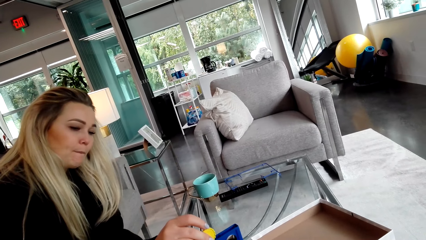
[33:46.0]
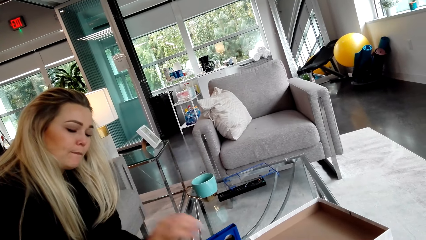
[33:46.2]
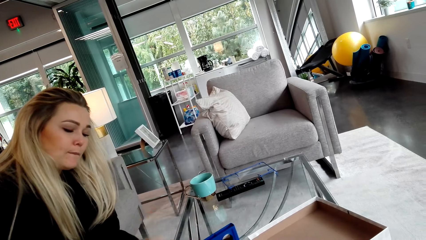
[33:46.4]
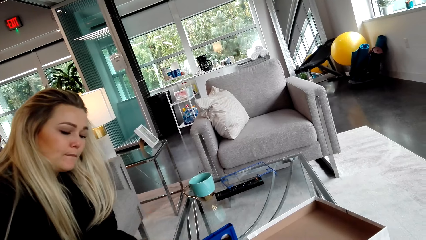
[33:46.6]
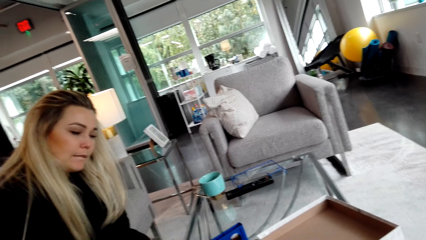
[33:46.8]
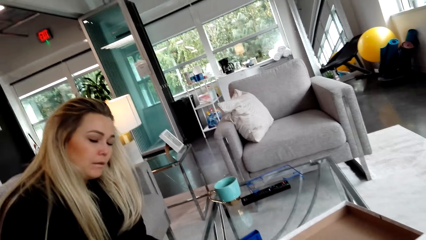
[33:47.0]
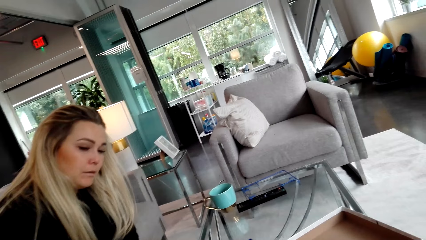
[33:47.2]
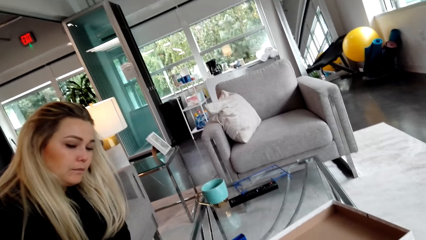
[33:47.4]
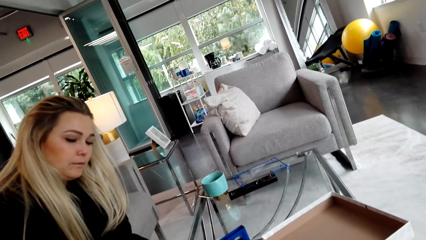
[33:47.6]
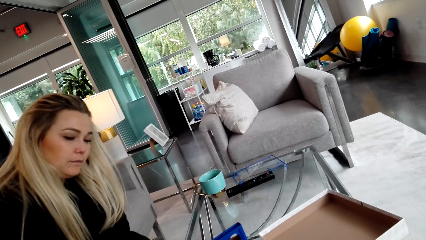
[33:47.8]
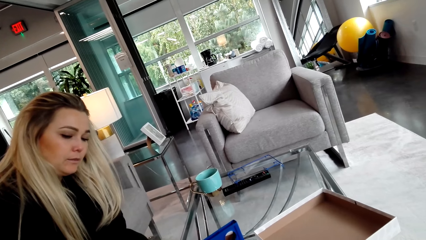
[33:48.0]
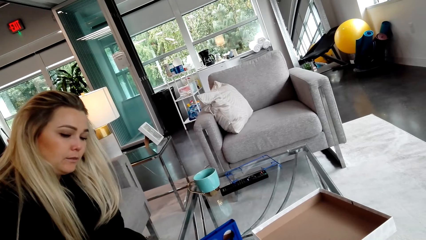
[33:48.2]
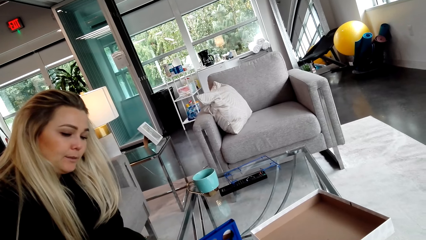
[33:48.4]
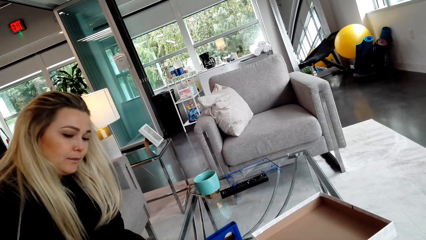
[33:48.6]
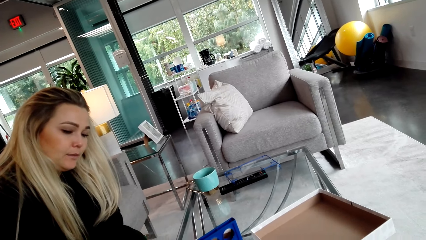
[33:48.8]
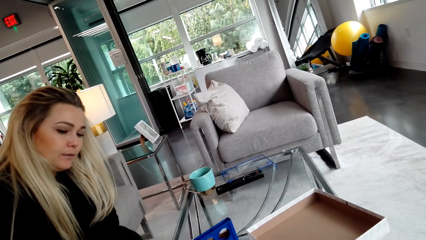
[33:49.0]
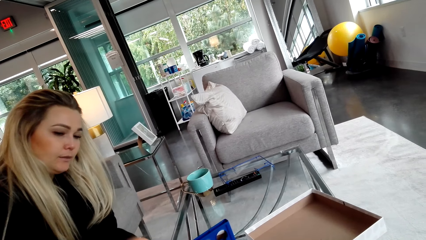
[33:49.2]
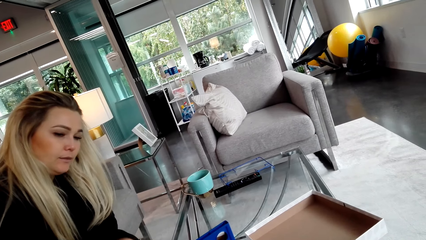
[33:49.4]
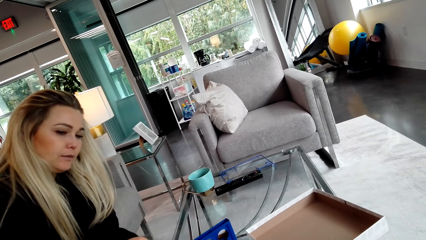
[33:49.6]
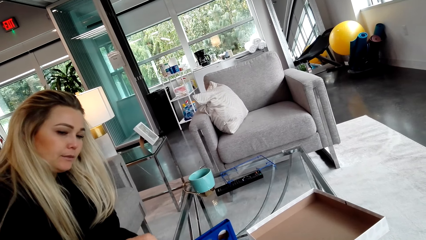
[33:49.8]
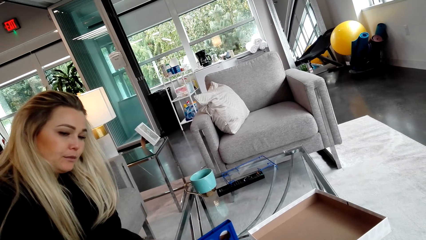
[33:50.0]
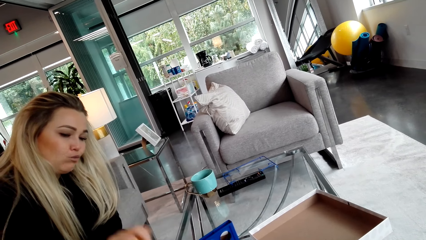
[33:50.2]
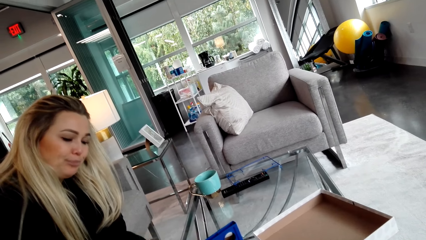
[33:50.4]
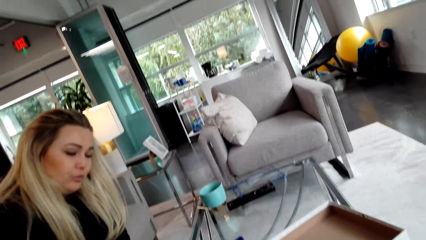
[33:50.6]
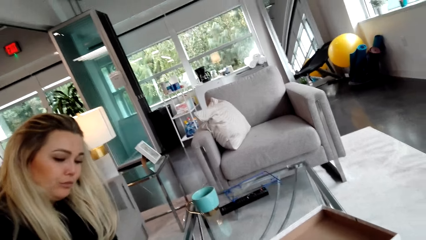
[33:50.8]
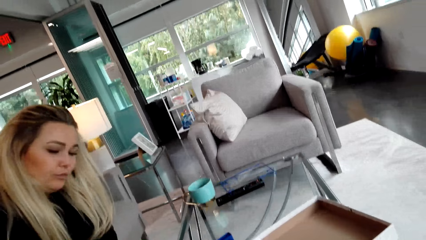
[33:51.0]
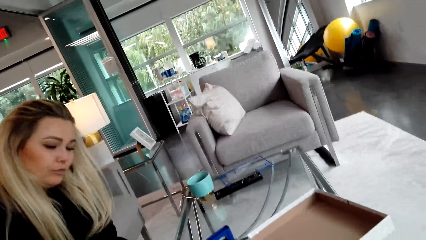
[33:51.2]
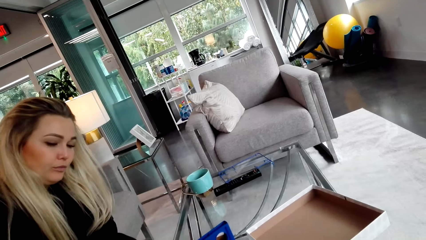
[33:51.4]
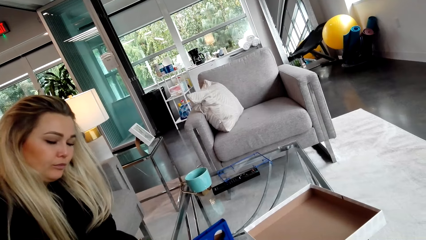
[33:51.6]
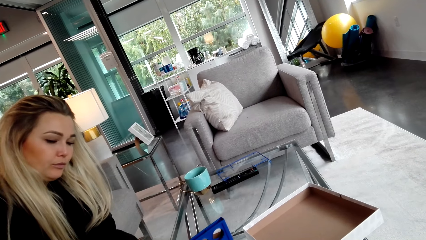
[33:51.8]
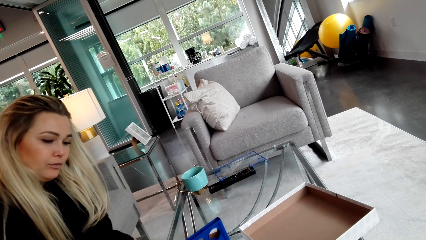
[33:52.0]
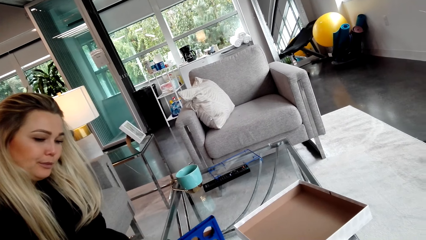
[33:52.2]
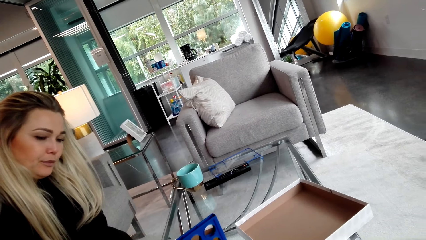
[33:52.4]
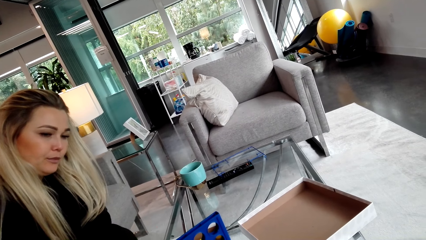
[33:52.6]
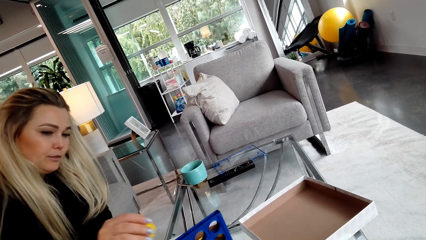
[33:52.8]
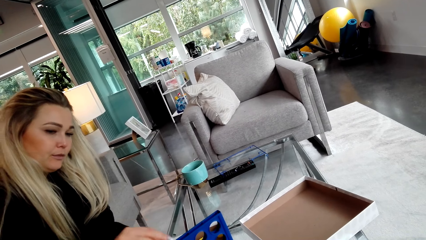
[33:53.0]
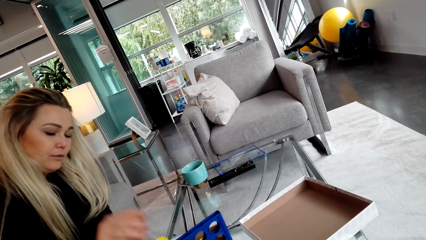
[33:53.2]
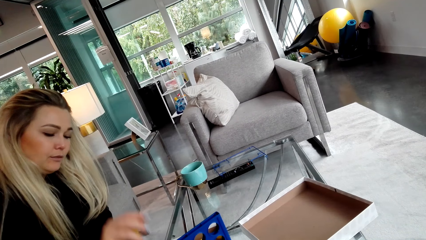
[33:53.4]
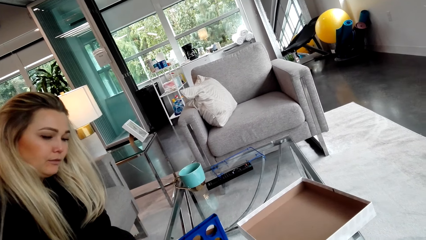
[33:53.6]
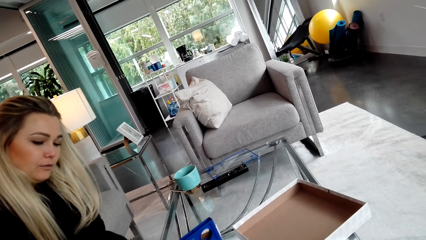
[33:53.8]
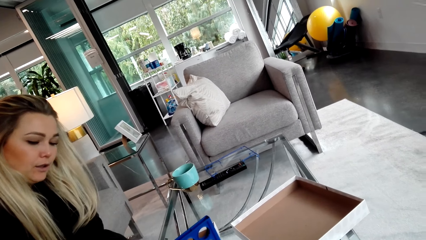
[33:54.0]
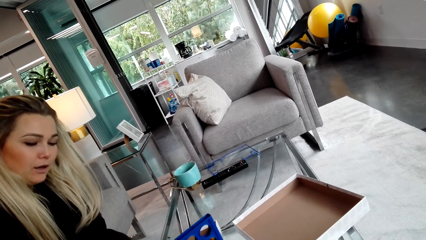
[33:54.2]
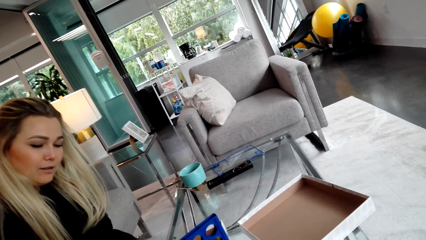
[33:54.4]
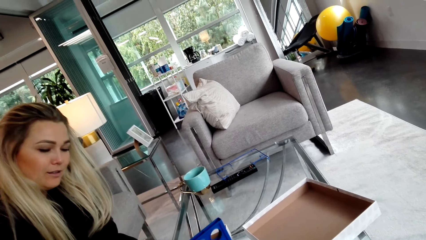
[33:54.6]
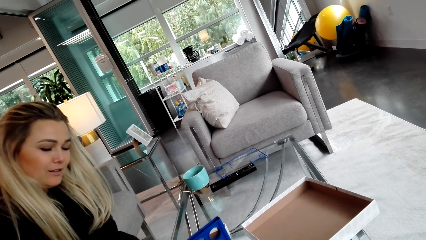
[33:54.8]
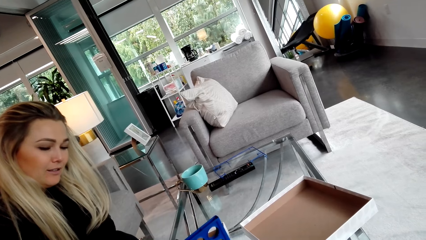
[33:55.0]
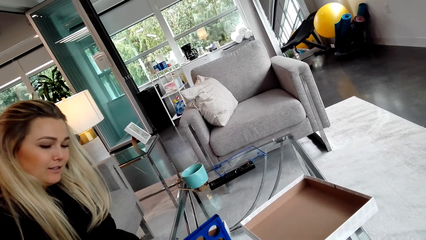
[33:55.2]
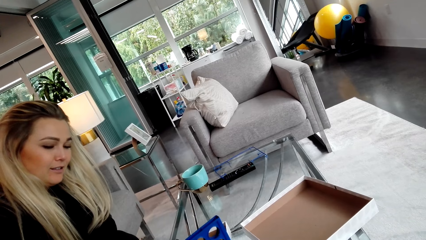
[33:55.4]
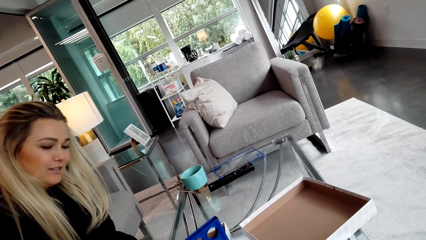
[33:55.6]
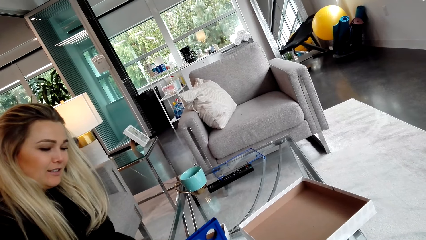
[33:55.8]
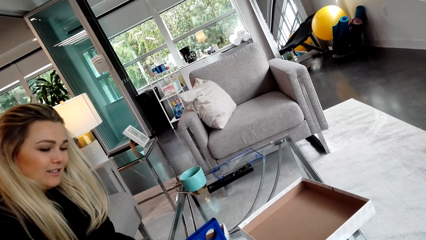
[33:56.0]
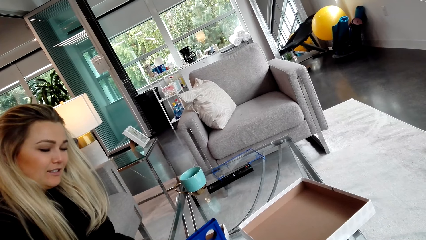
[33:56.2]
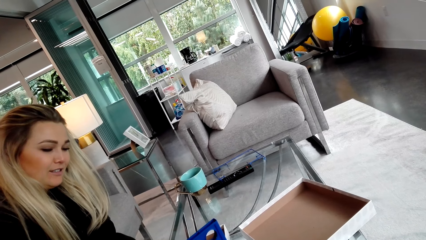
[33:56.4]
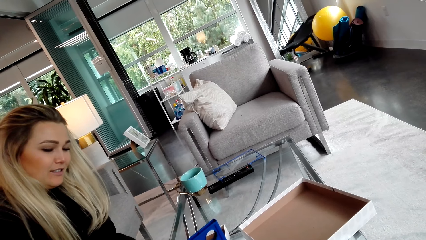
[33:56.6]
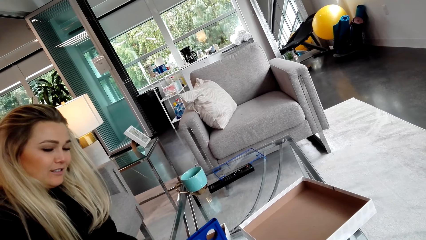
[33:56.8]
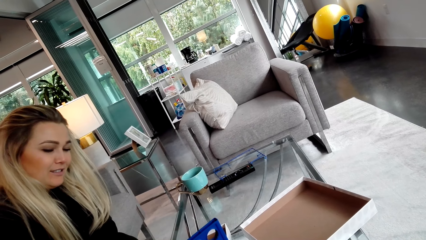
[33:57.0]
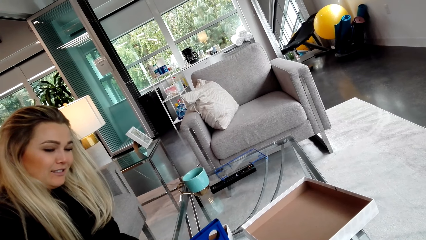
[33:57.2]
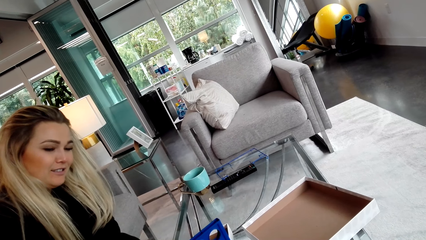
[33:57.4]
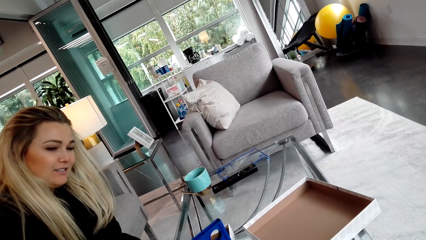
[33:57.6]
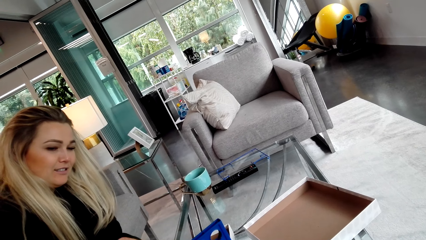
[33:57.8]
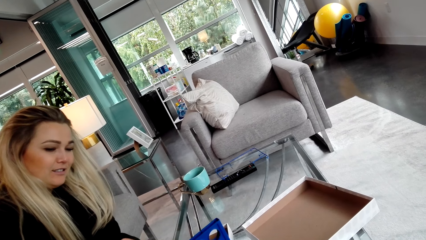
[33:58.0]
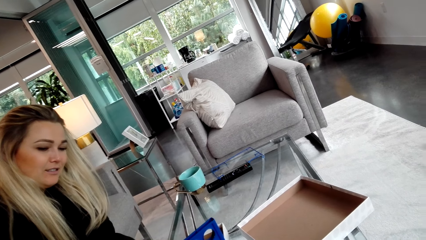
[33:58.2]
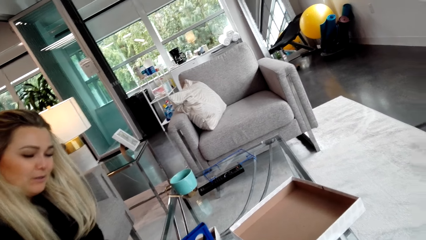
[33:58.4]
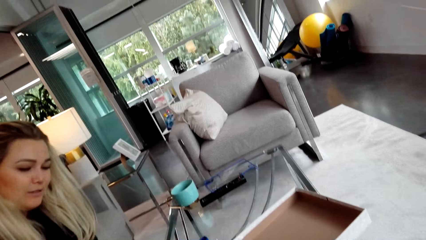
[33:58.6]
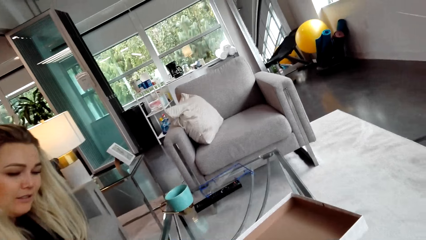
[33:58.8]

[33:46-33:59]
A woman places a lid or bottle cap in the crate. The woman puts a bottle cap in something.

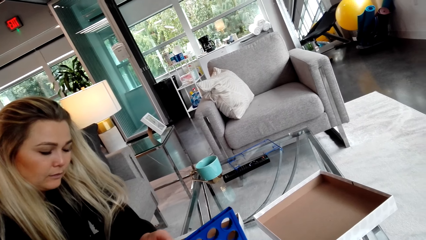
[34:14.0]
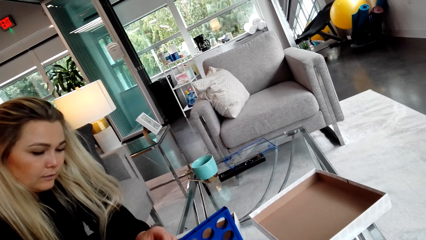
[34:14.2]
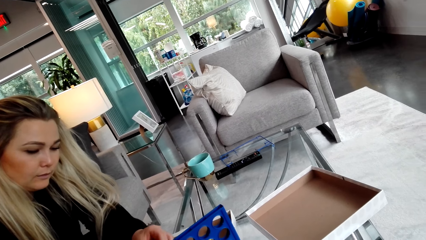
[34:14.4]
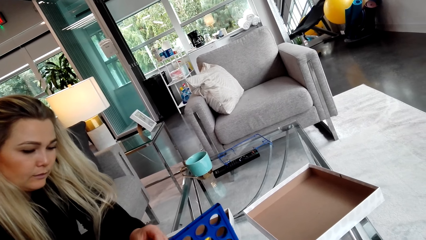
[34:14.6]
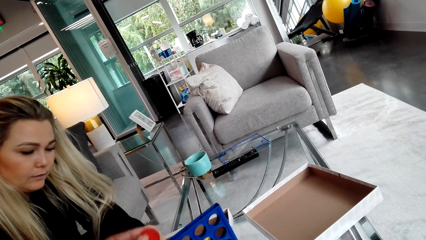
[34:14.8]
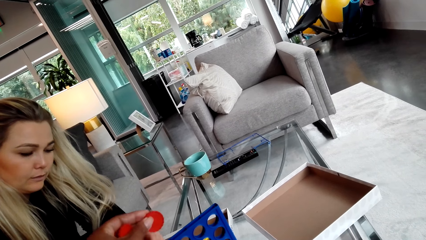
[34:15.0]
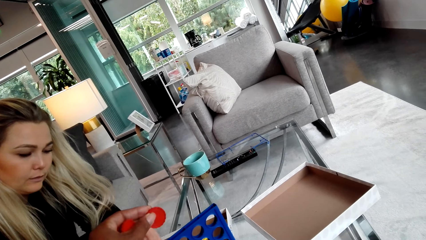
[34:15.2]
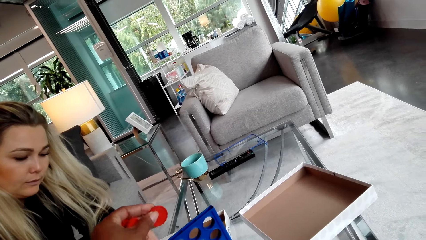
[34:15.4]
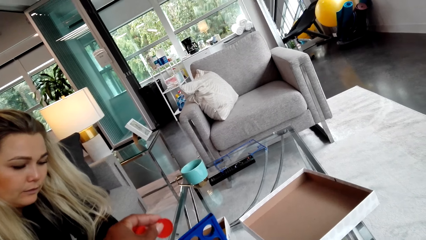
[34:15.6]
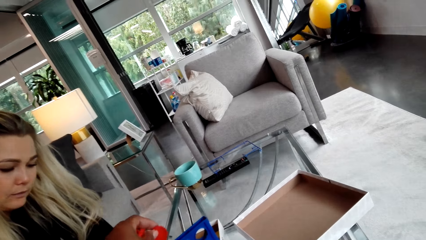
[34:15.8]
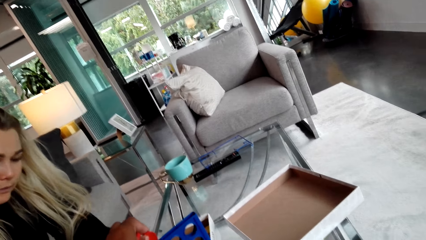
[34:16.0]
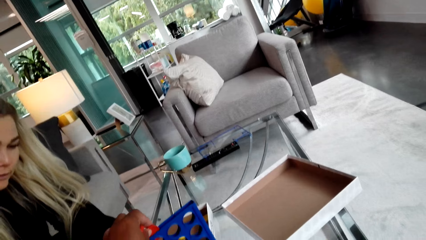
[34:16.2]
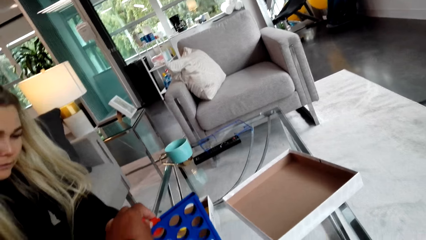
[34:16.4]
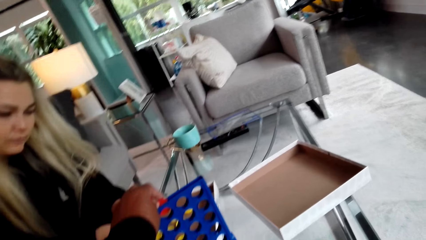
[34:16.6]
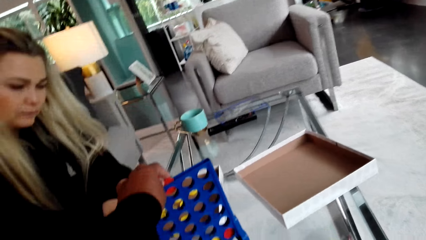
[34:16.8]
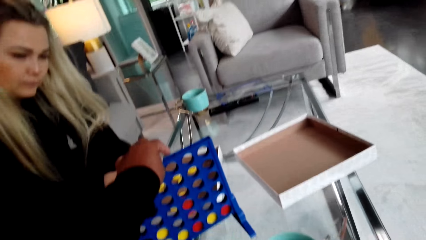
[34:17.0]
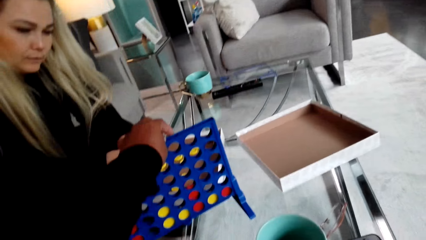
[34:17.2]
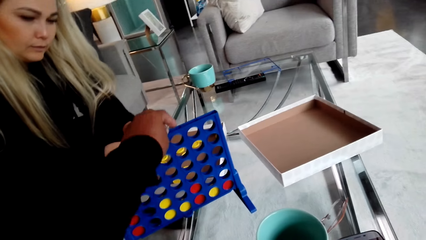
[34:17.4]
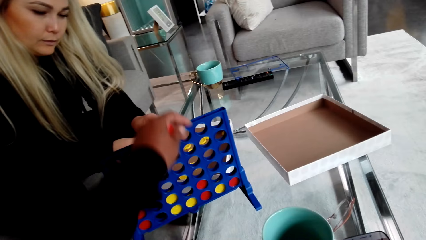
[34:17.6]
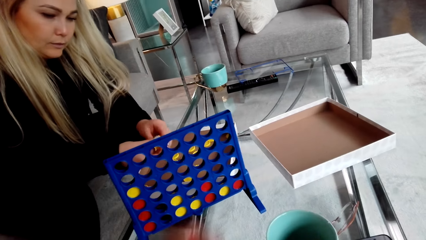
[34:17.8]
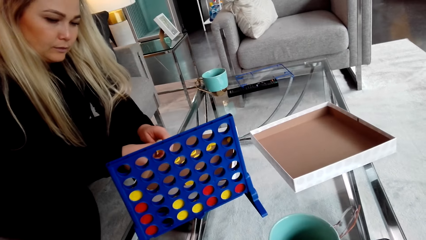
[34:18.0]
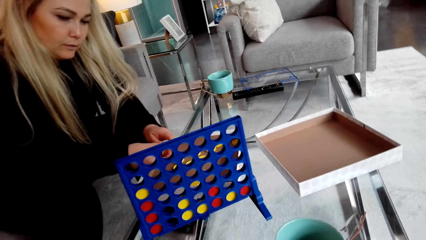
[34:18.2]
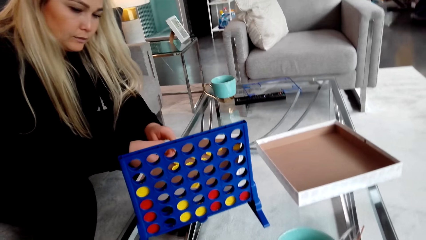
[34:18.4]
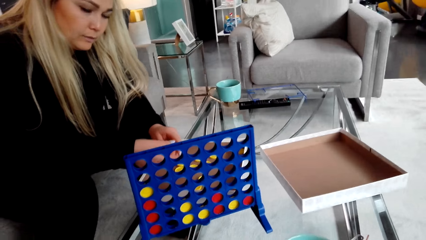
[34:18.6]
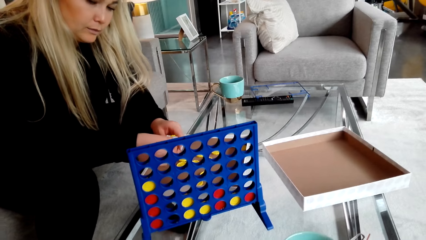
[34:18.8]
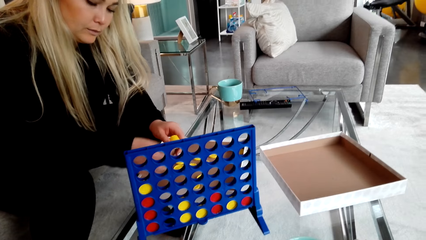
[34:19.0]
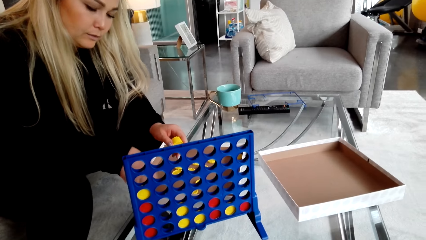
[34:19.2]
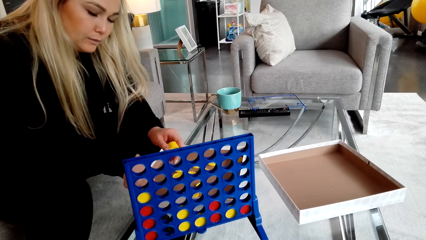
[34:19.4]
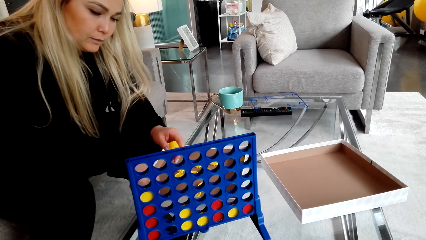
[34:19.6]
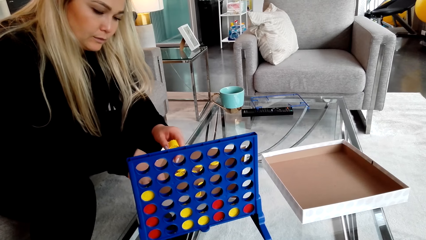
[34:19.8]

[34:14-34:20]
The camera wearer places a lid in the crate.
